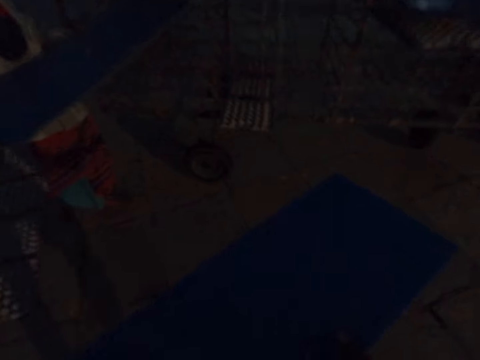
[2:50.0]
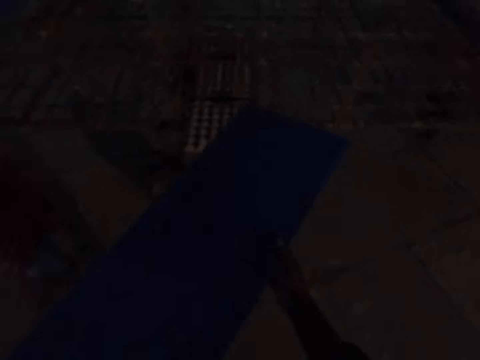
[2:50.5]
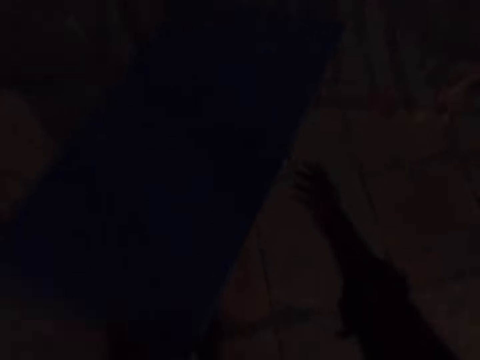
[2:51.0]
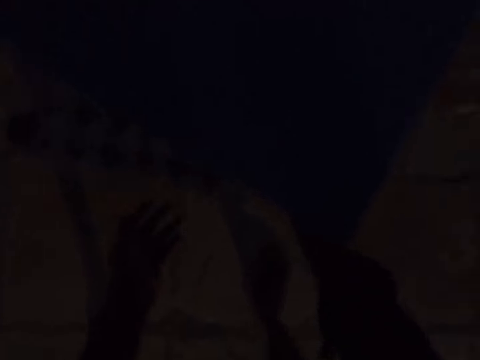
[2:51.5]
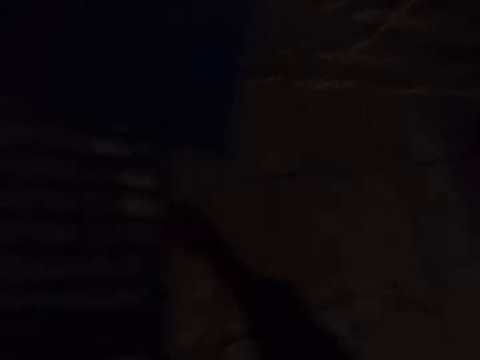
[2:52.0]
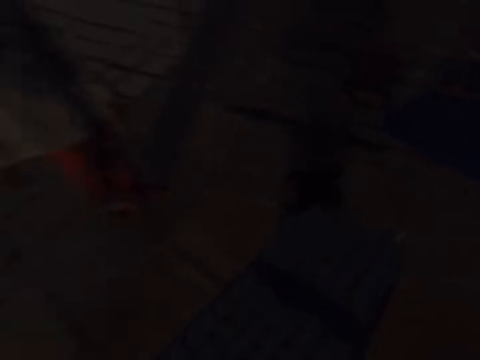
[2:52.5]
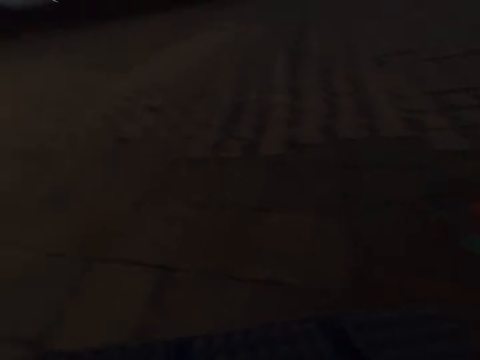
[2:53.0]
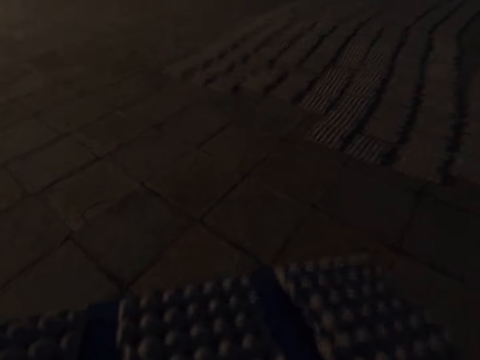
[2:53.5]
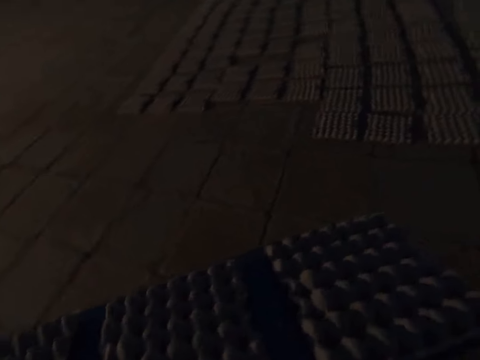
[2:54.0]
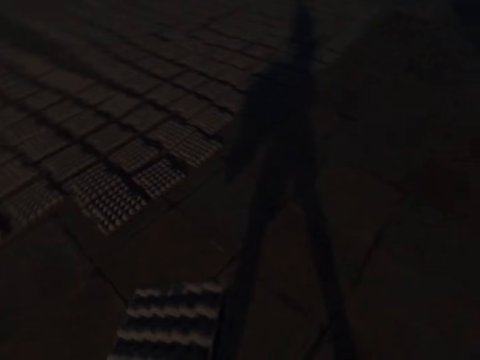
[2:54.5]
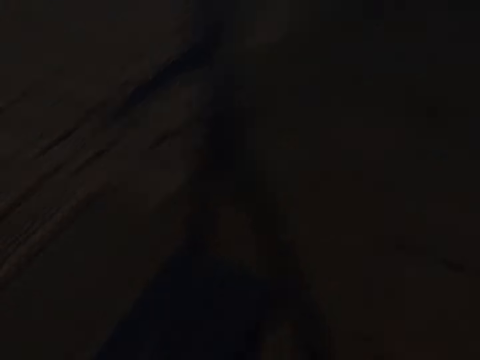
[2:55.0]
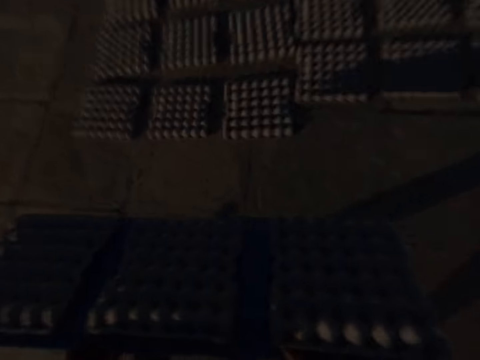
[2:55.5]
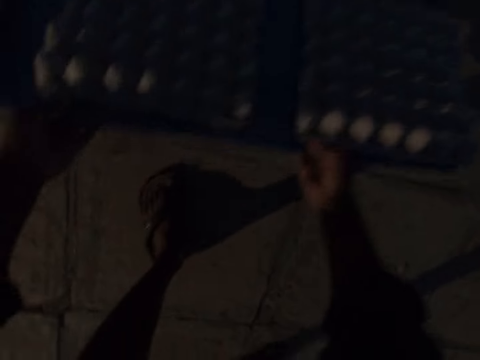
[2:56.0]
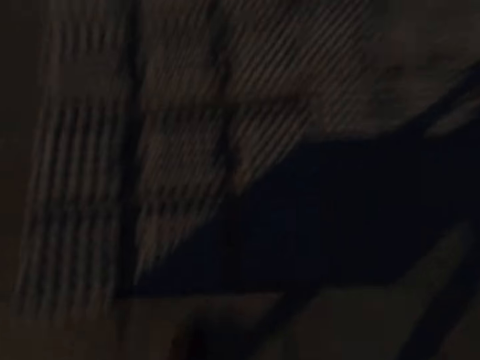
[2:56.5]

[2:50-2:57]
The woman holds a tray in her hands. The camera wearer inserts the tray in the rack of the trolley with his hands. He drags a tray with egg trays from the rack with his left hand. He talks. He carries the tray with egg trays from the rack with his hands. He drops the egg trays on the ground with the tray in his hands.

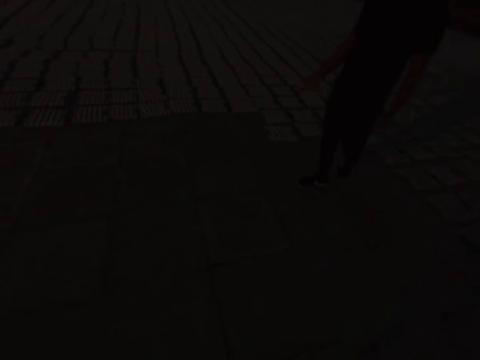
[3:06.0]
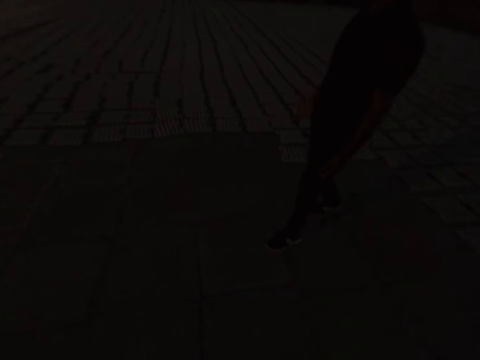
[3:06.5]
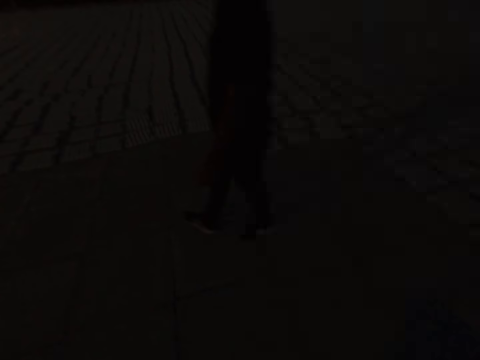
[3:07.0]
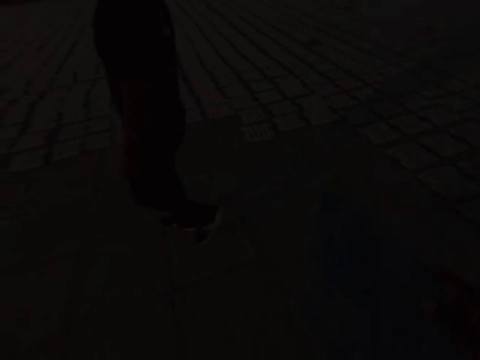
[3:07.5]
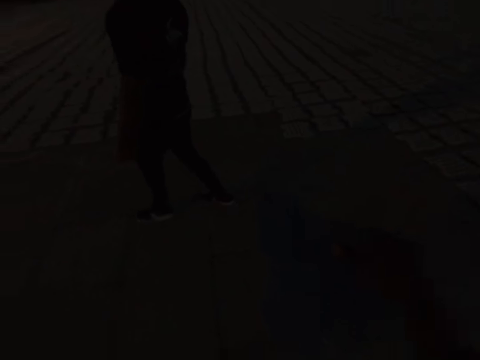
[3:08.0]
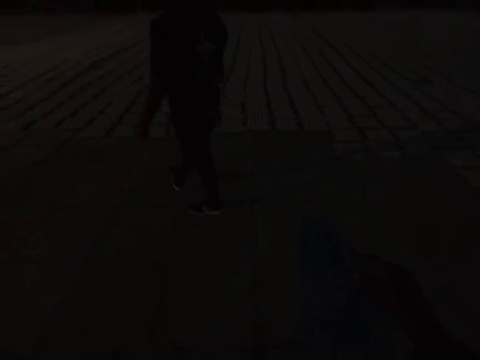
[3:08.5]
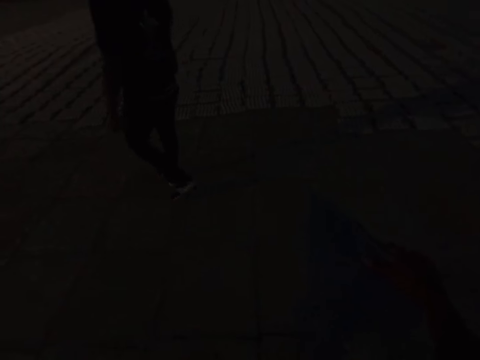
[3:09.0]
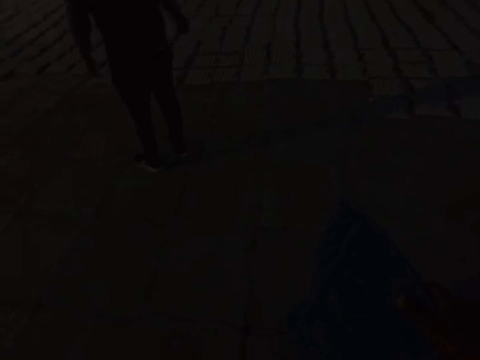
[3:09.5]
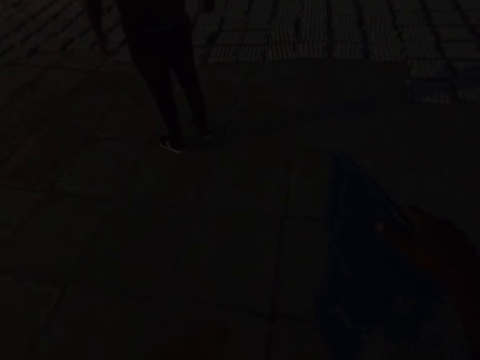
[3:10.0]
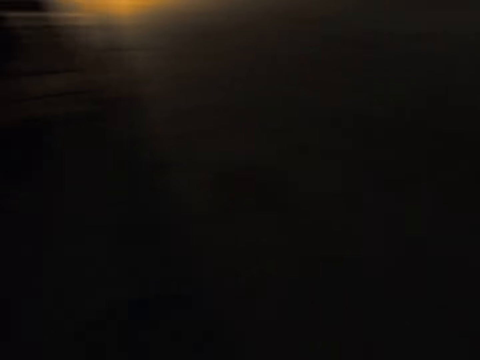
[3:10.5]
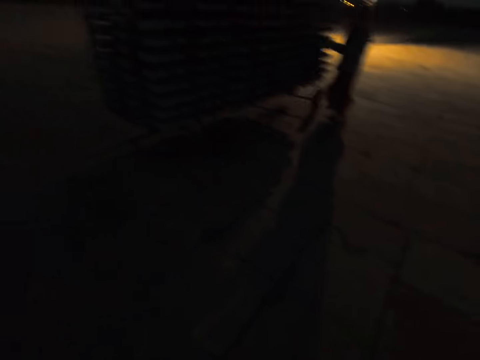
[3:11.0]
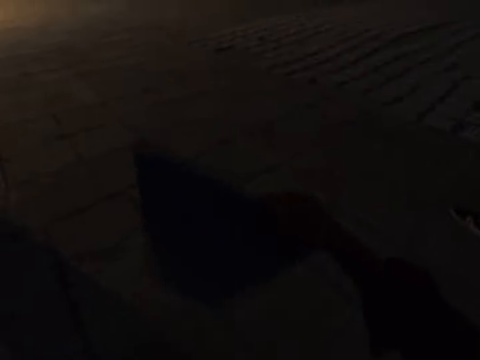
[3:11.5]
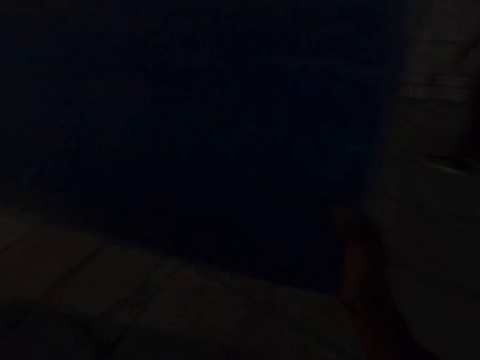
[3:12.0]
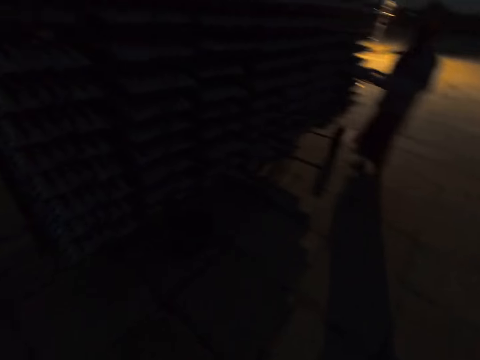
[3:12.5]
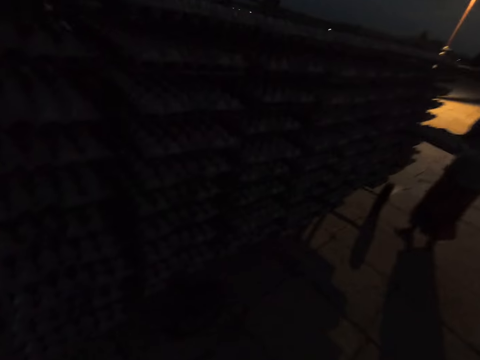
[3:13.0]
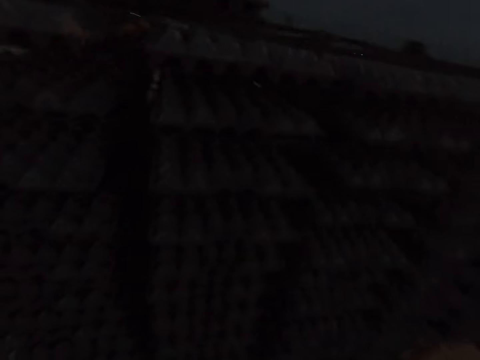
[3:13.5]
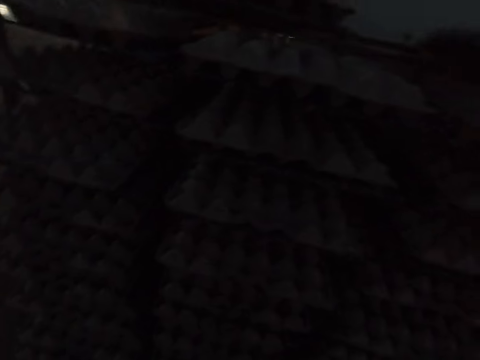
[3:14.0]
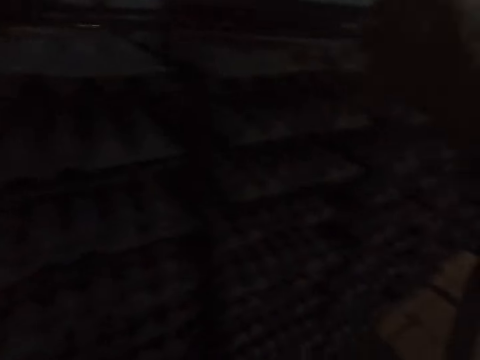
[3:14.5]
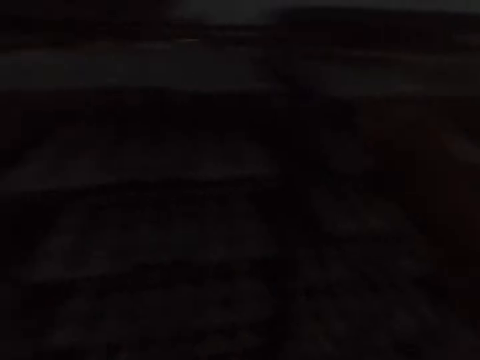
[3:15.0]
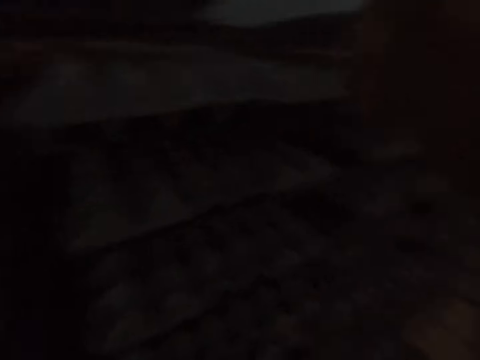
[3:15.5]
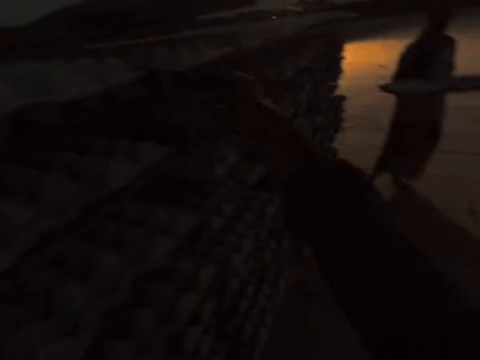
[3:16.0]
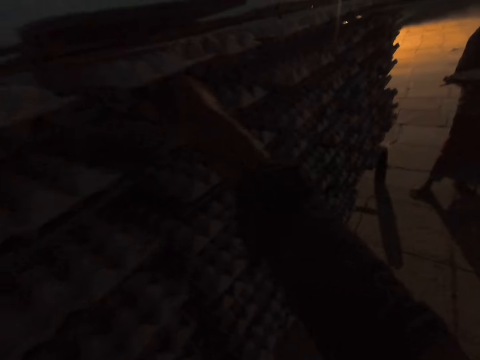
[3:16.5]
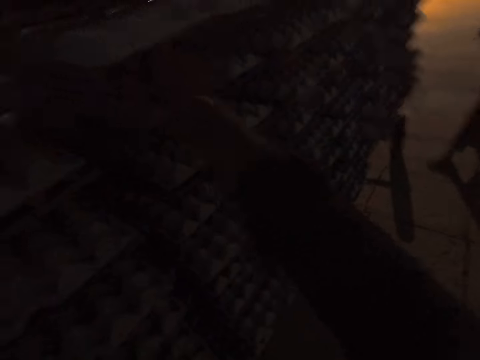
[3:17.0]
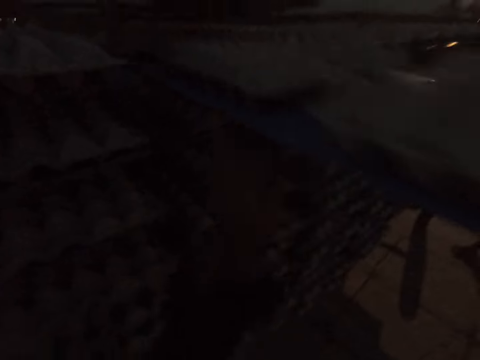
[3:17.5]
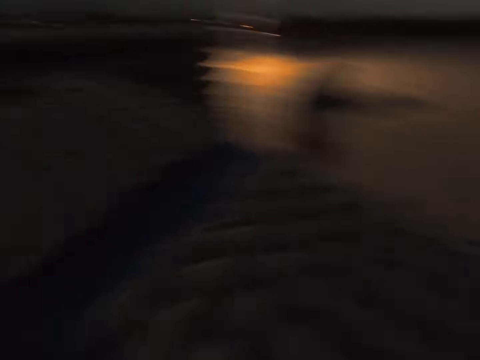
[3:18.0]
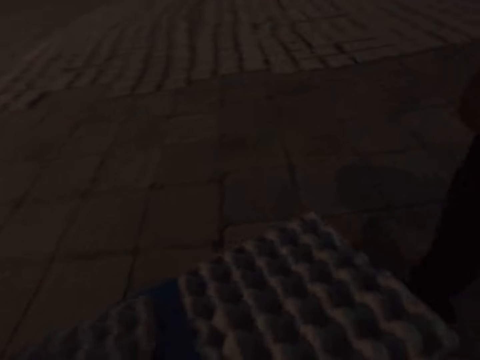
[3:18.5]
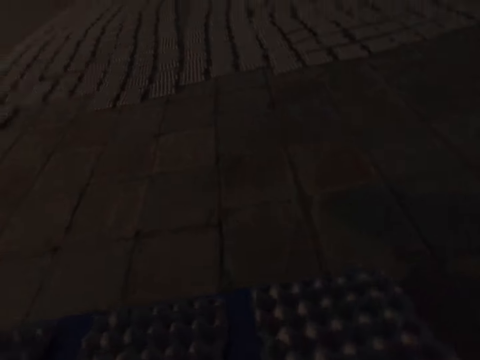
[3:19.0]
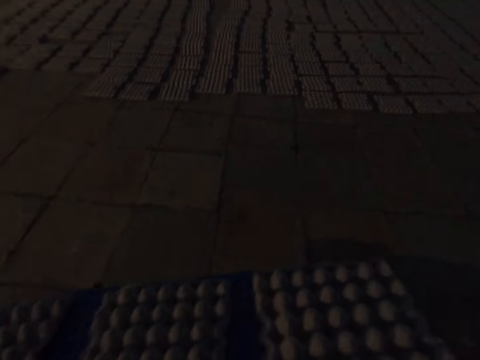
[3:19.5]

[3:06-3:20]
The camera wearer hits the tray on the ground with his right hand. He supports himself with the plastic tray. The man points at the egg trays on the ground with his right hand. The woman touches a tray with egg trays in the rack with her right hand. The camera wearer lifts the tray from the ground with his right hand. The woman carries the tray with egg trays from the rack with her hands. The camera wearer drops the tray on the rack of the trolley with his right hand. He drags a tray with egg trays from the rack with his right hand. He carries the tray with egg trays from the rack with his hands.

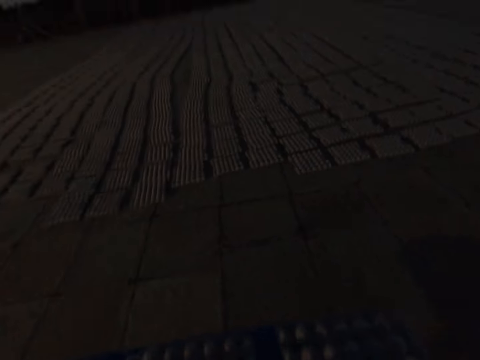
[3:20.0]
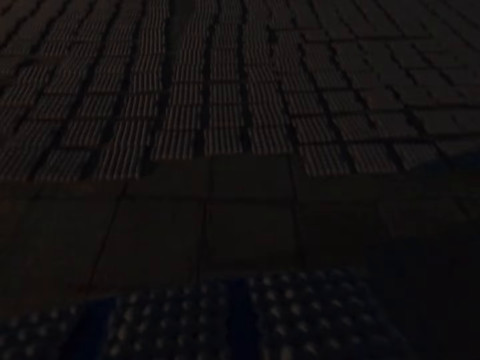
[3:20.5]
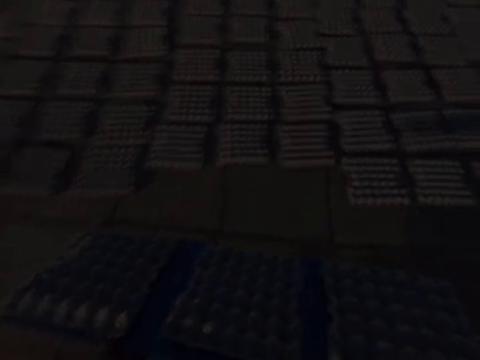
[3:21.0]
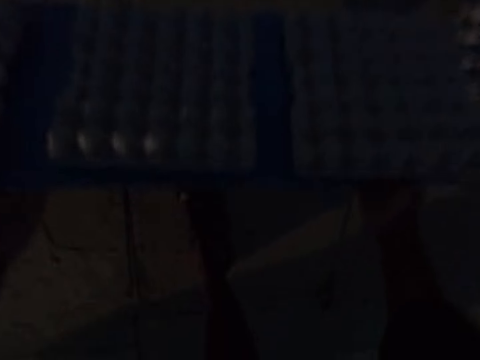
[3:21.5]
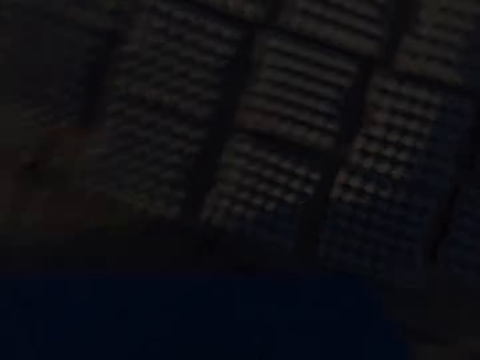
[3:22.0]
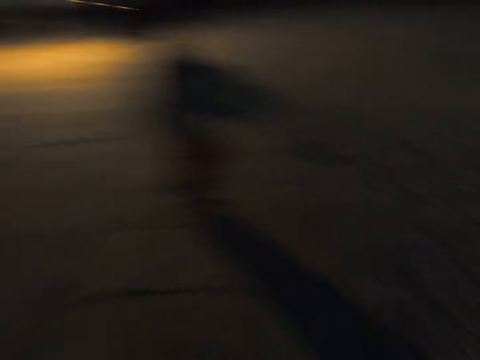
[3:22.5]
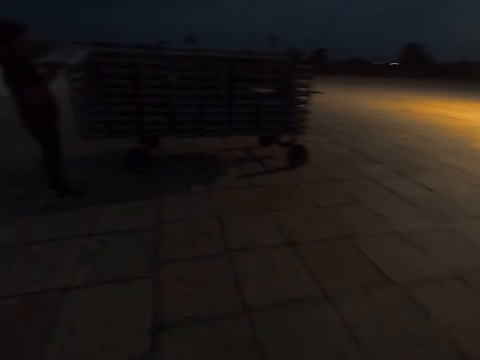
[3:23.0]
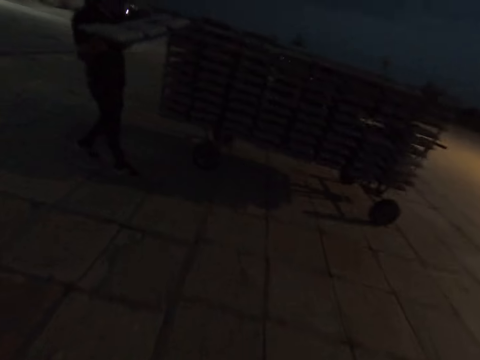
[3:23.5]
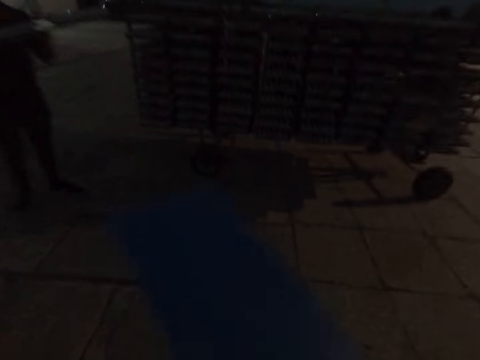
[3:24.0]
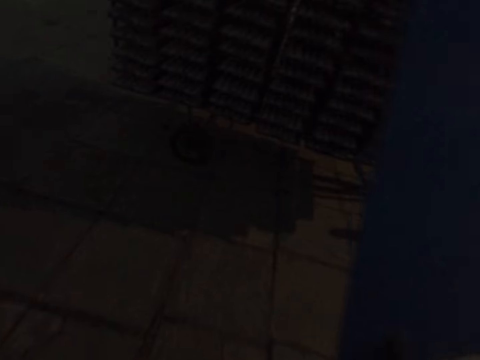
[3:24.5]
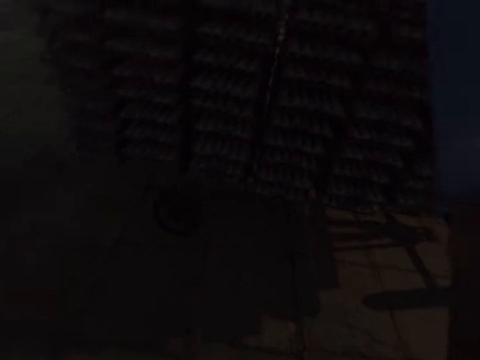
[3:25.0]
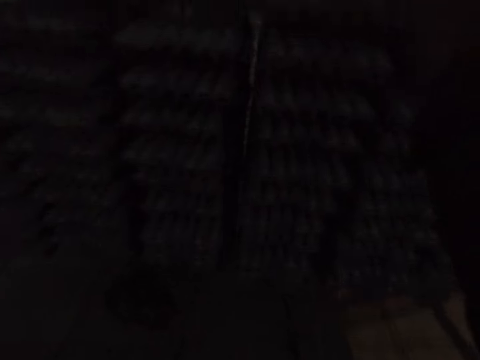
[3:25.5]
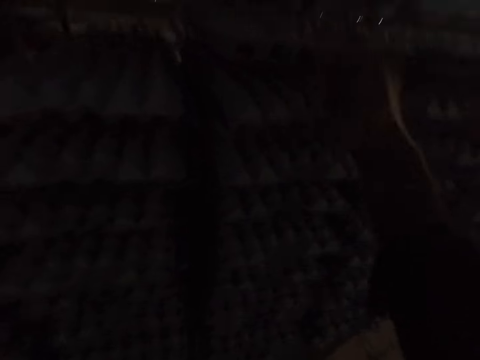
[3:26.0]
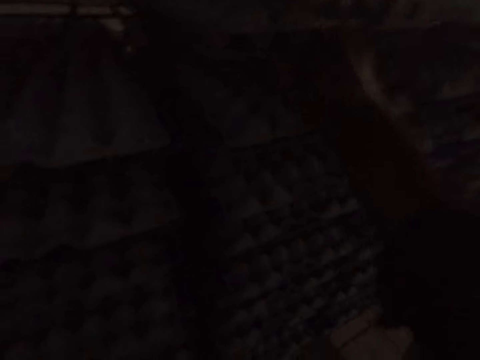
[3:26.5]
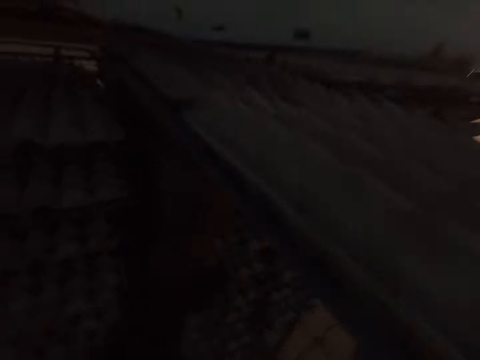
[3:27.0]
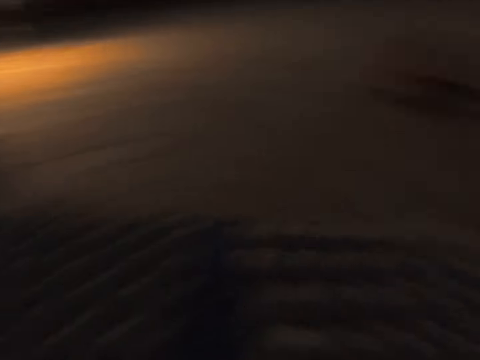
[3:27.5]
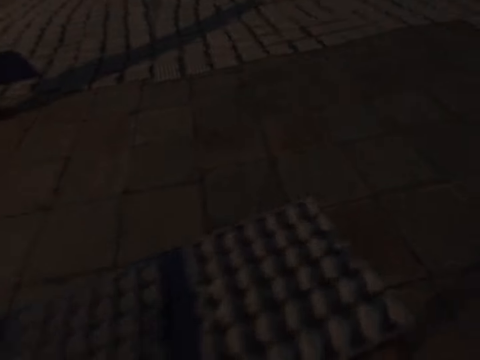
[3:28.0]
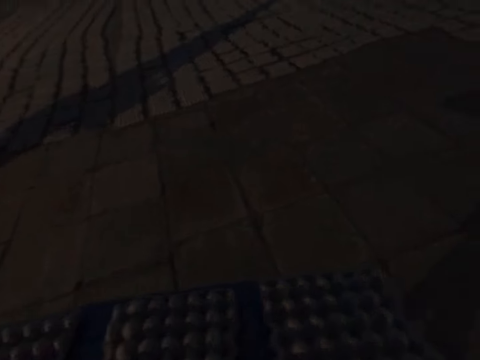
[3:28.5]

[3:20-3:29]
The camera wearer drops the egg trays on the ground with the tray in his hands. A man carries a tray with egg trays from the rack with his hands. The camera wearer holds the tray in his right hand. He drops the tray on the rack with his right hand. He returns the plastic tray to the trolley. He drags a tray with egg trays from the rack with his right hand. He takes the plastic tray and carries the tray with egg trays from the rack with his hands. A woman carries a tray in her hands.
